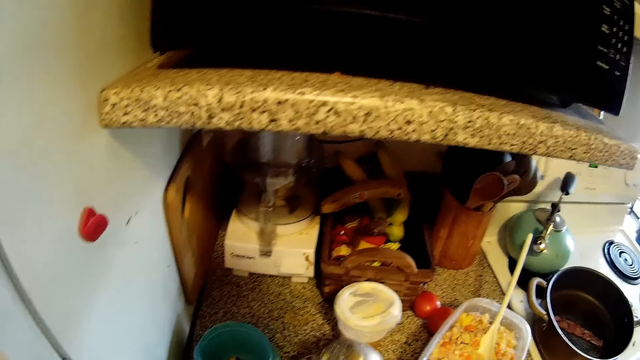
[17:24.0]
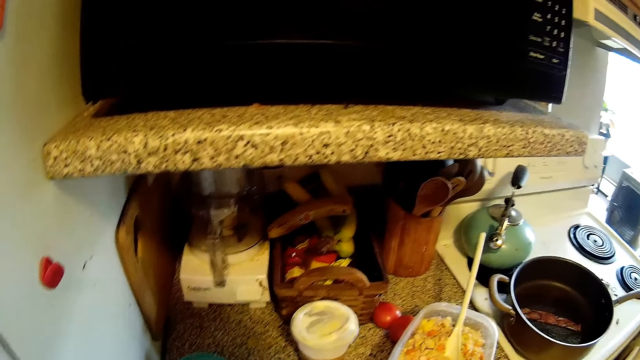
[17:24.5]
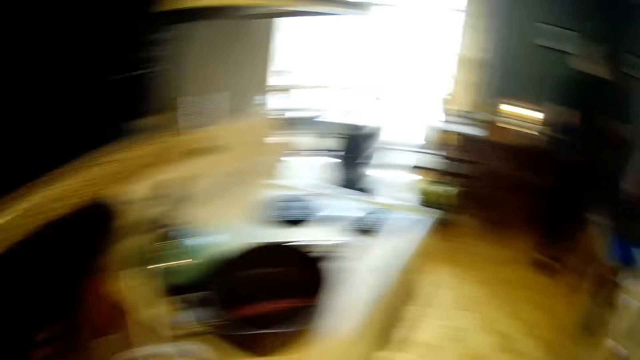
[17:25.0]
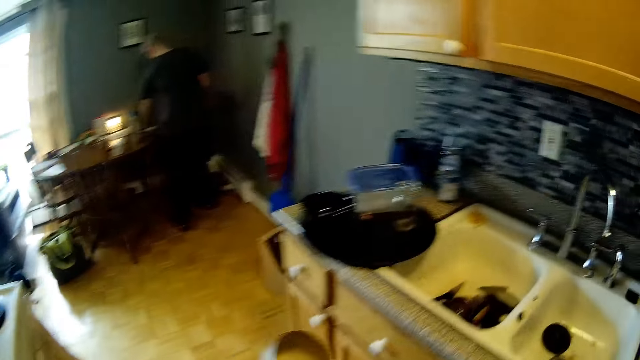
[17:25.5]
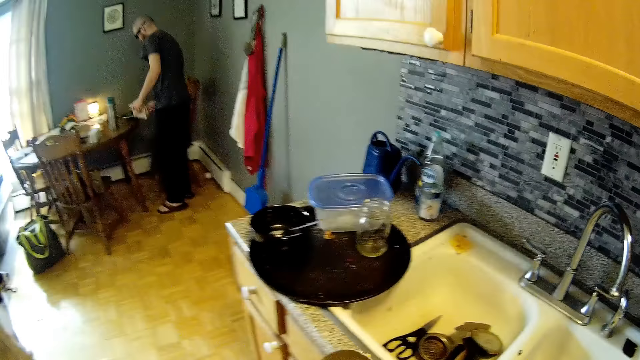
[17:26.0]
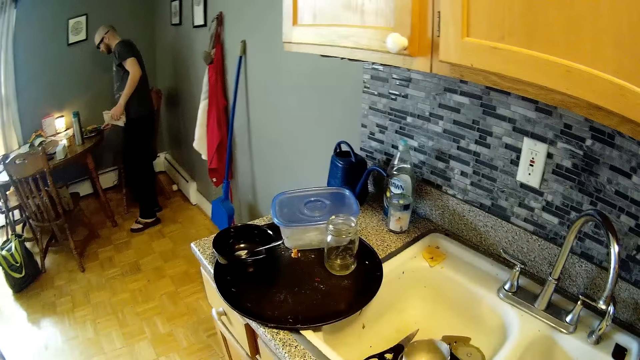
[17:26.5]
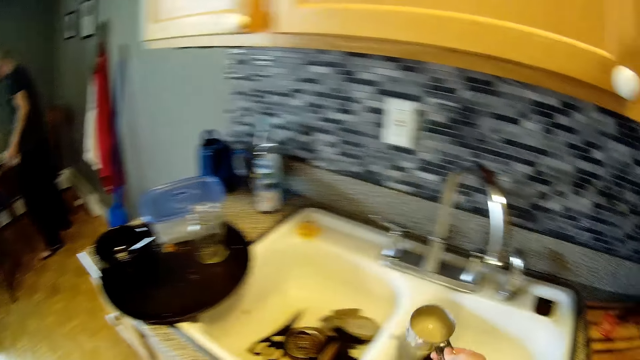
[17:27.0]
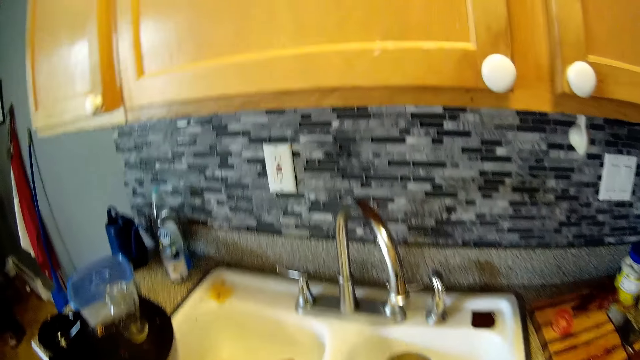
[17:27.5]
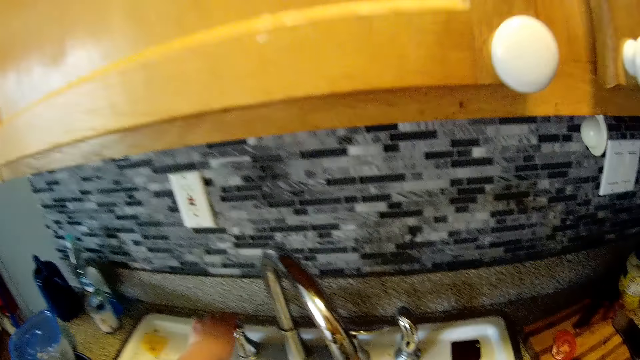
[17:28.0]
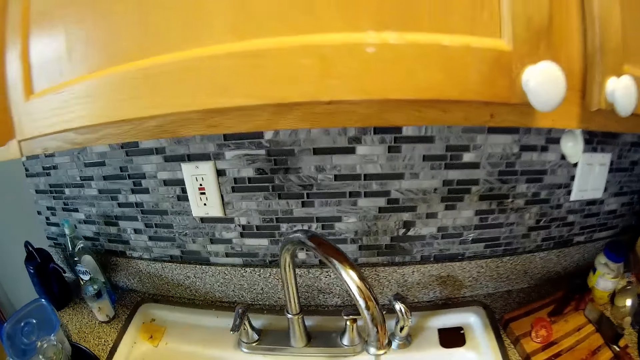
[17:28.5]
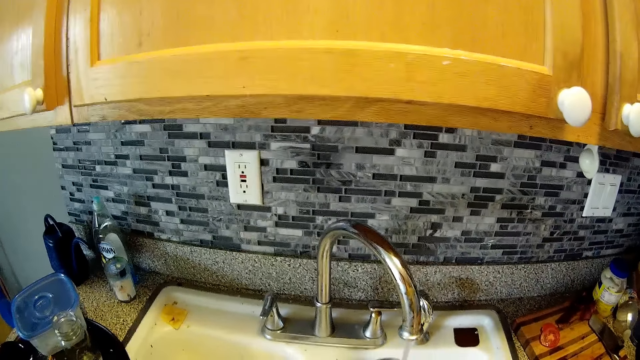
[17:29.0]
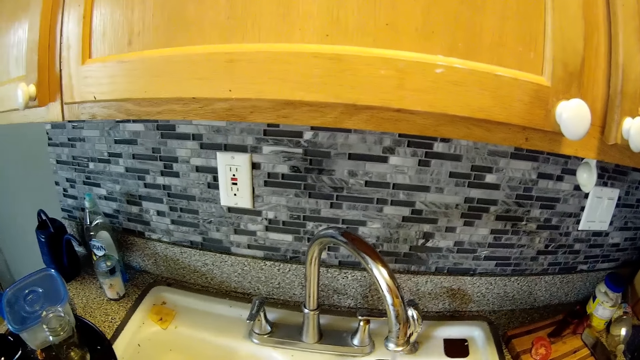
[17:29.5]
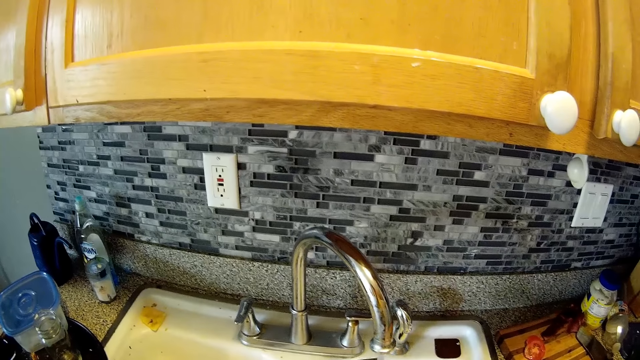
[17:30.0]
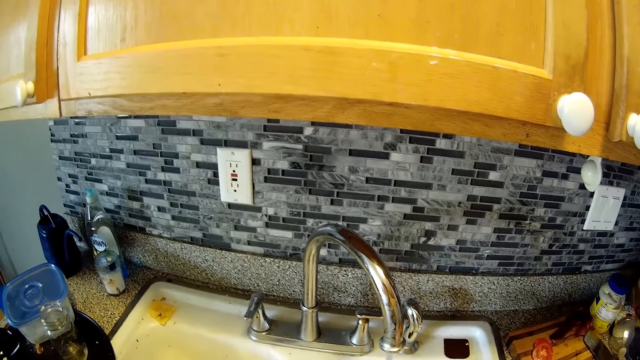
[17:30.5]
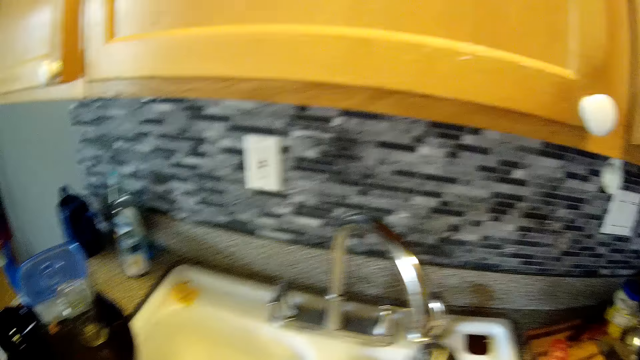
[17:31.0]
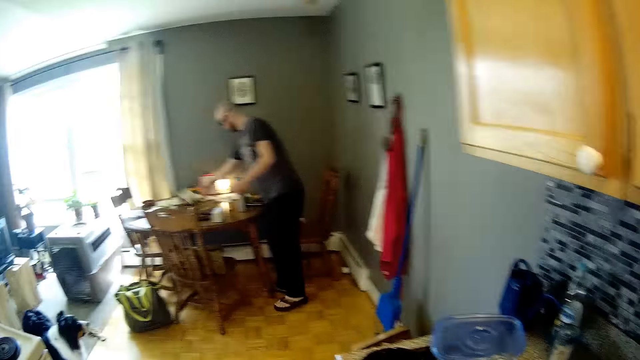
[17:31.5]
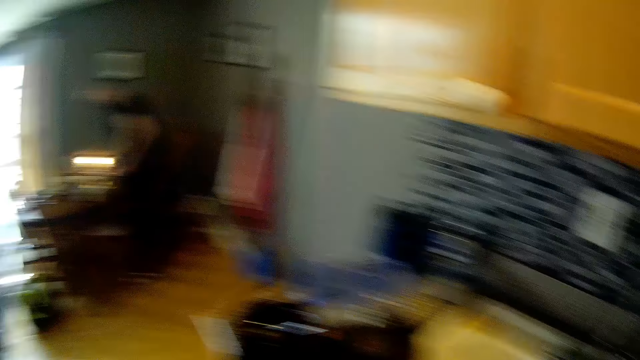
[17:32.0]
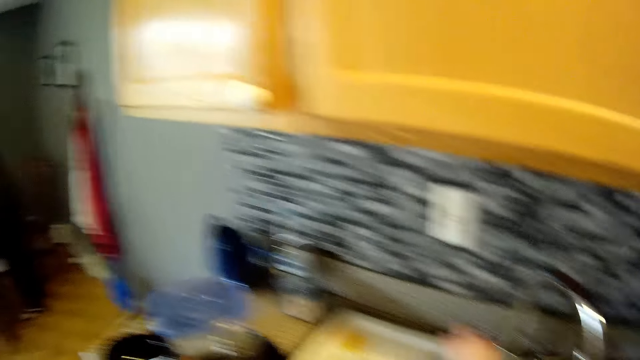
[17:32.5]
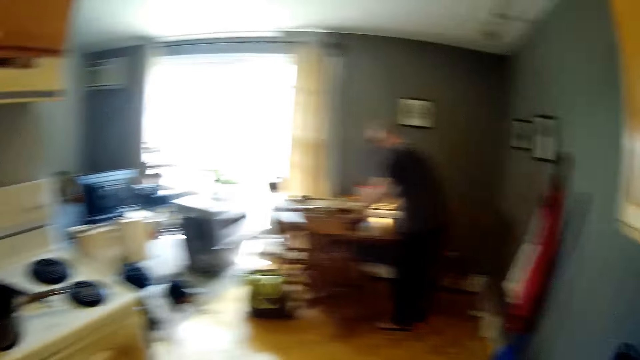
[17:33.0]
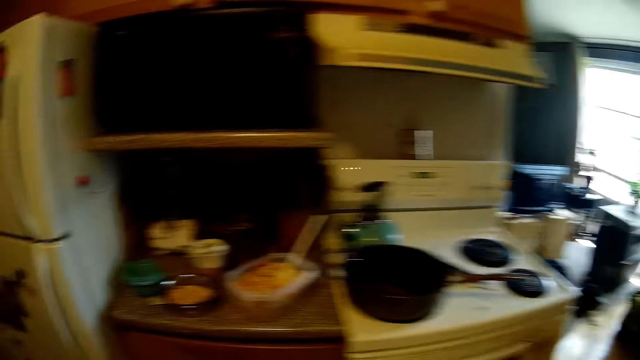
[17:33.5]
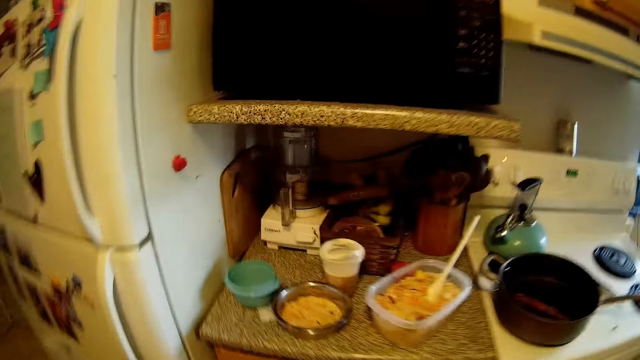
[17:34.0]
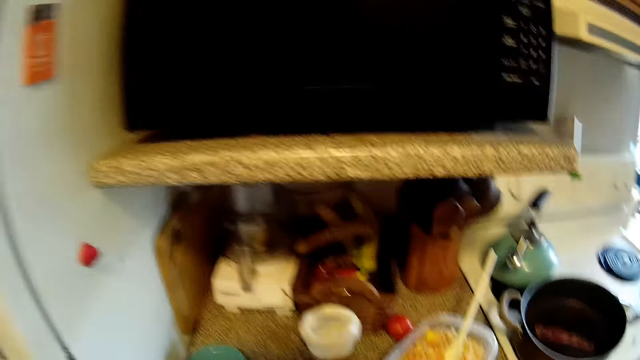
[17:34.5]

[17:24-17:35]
The camera wearer shakes a bowl. She walks around and walks towards the sink. She looks at the sink. She holds a measuring cup with her right hand. She opens a tap with her left hand. She looks at the tap. She rinses the measuring cup. A man arranges the table. The camera wearer looks around and walks around.

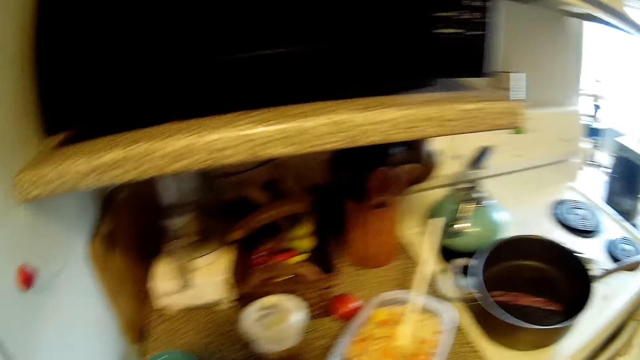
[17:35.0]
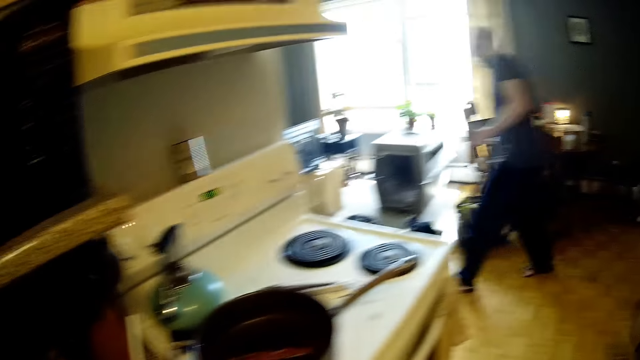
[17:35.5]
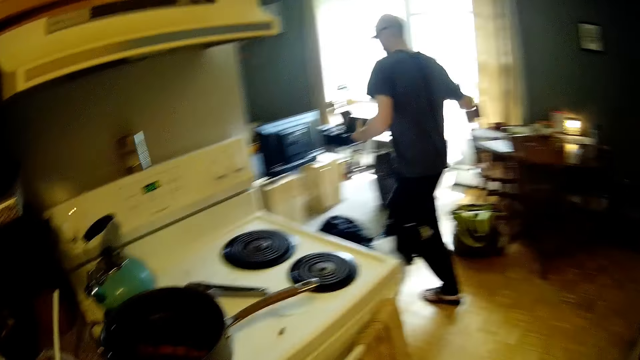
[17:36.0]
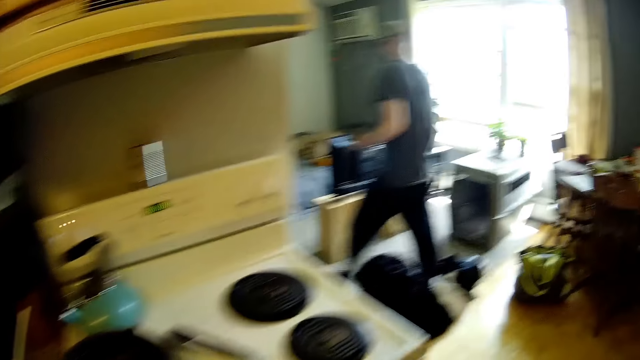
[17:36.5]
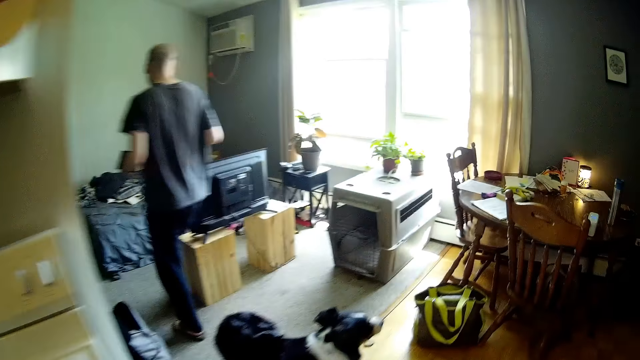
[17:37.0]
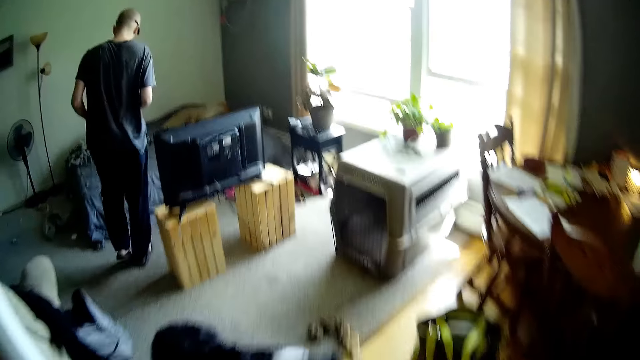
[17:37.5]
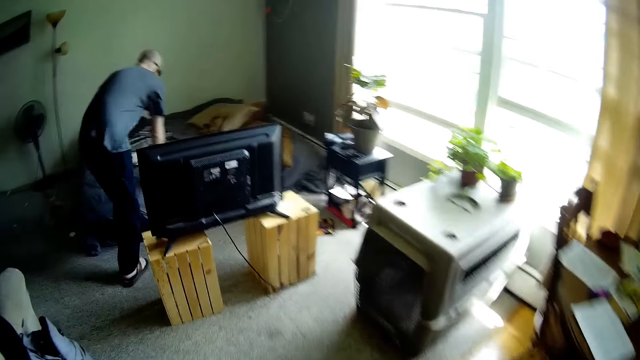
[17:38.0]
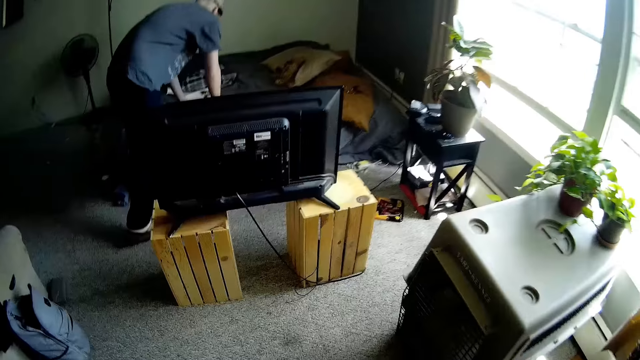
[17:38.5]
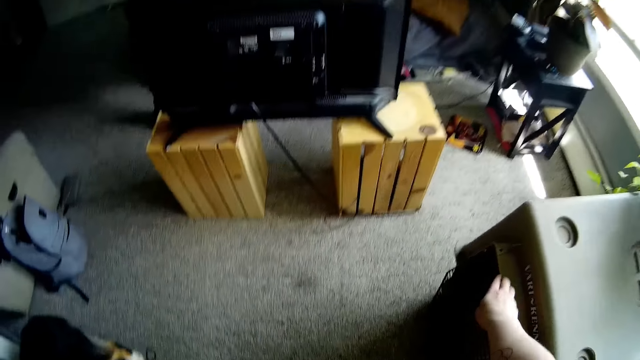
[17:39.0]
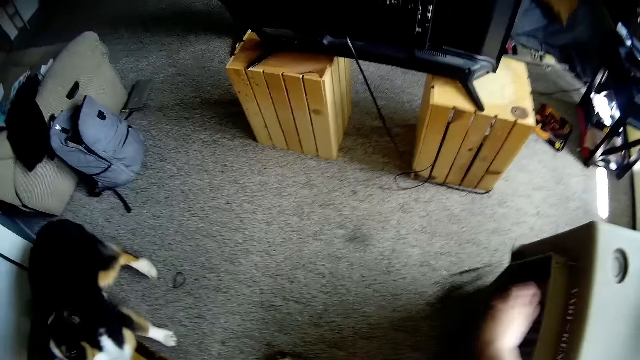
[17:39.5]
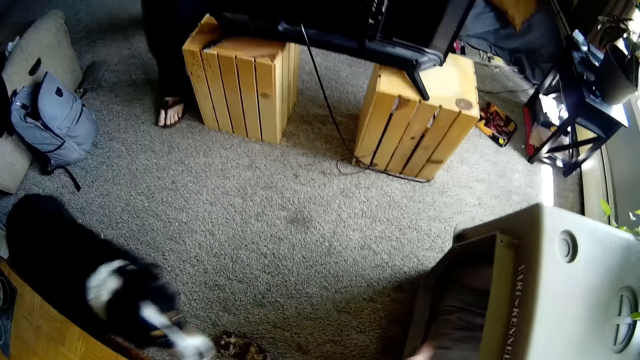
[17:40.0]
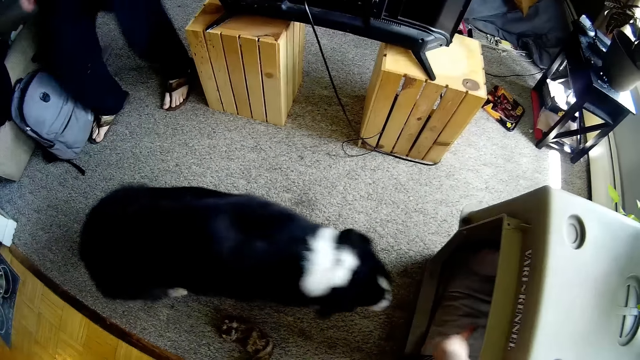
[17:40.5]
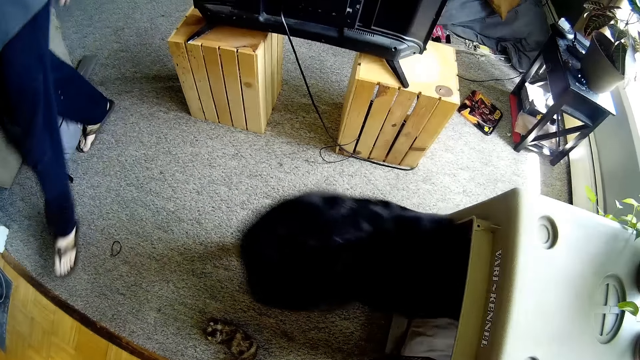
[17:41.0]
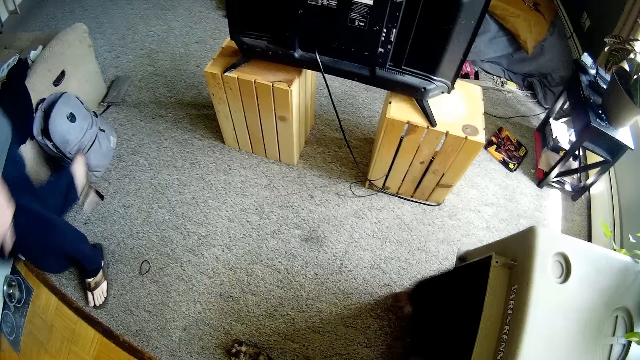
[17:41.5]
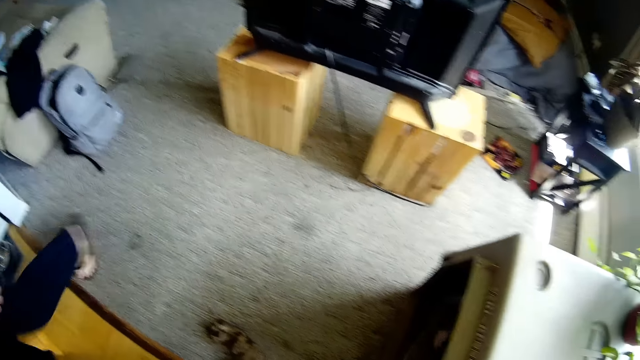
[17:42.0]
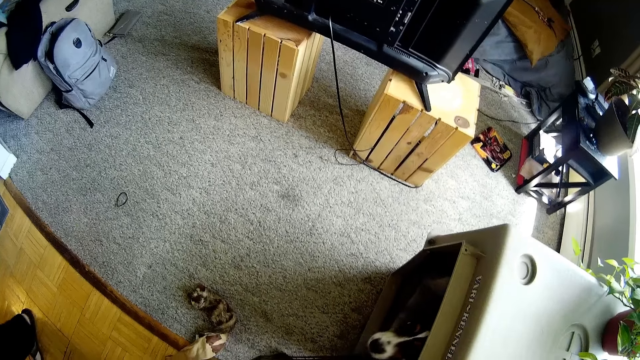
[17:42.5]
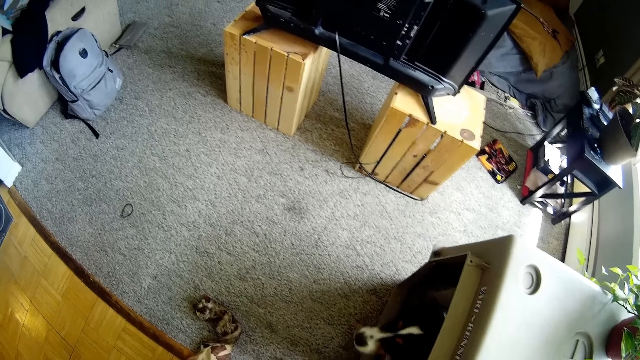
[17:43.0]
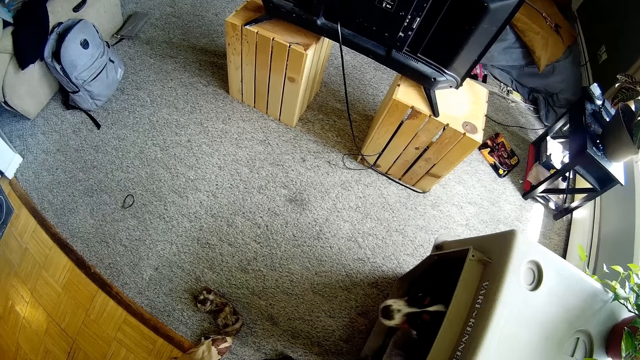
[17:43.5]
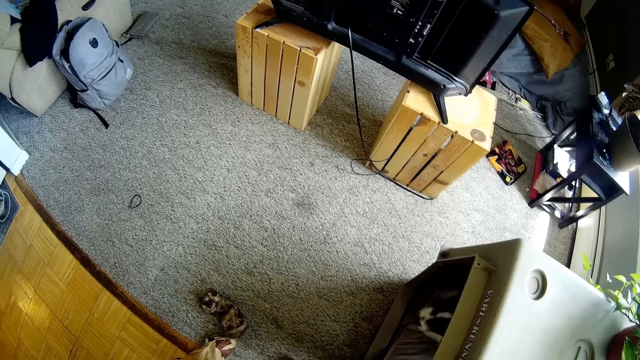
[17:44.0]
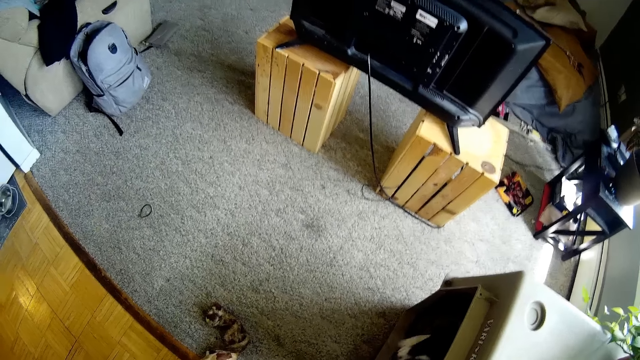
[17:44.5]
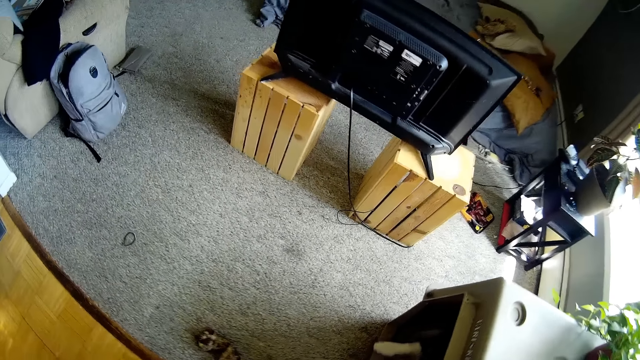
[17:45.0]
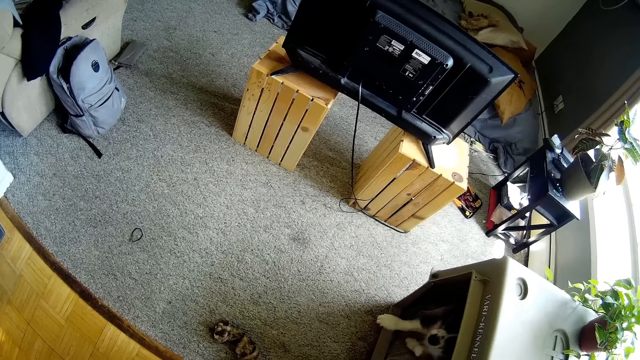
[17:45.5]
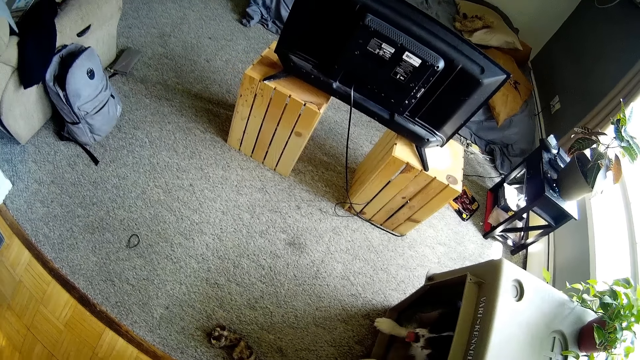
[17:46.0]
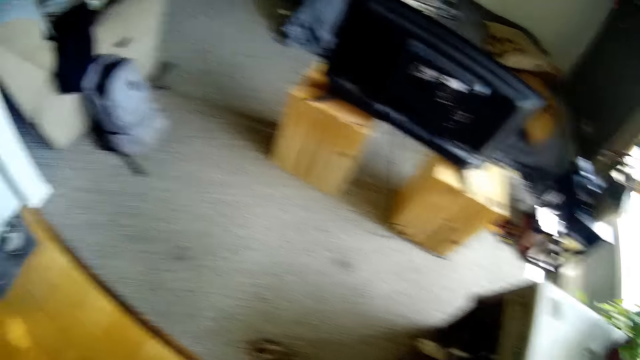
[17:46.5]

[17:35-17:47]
The camera wearer walks around. A man walks towards a bed with a radio in his left hand. The camera wearer walks towards a dog cage. The man drops the radio on the bed with both hands. The camera wearer opens the dog cage with her right hand. The man walks around. The camera wearer interacts with a dog. She looks around.
